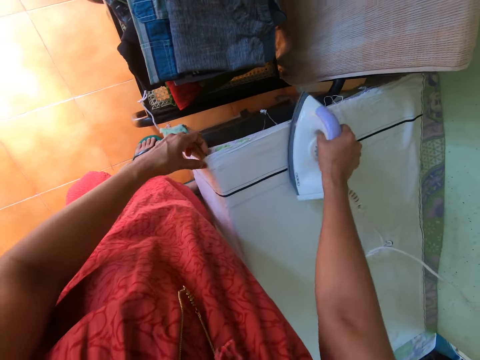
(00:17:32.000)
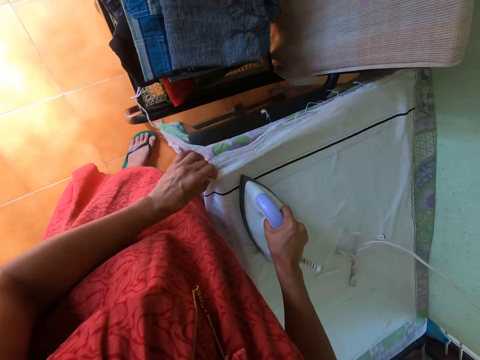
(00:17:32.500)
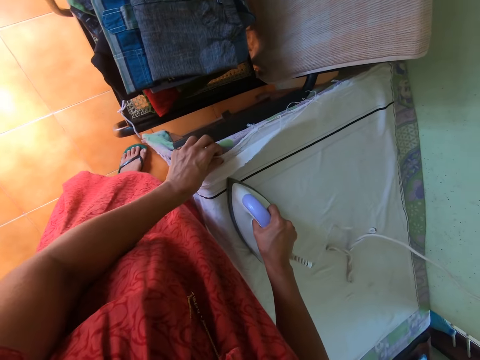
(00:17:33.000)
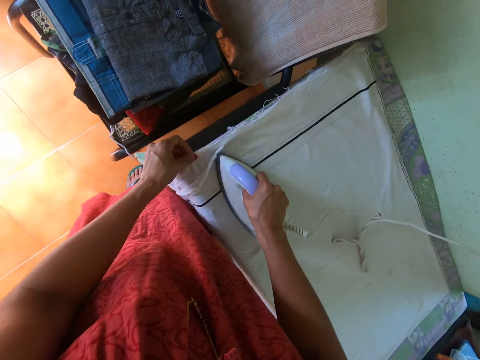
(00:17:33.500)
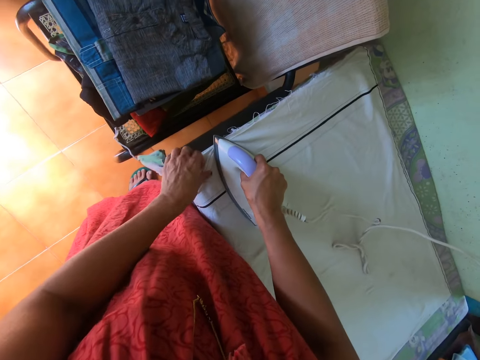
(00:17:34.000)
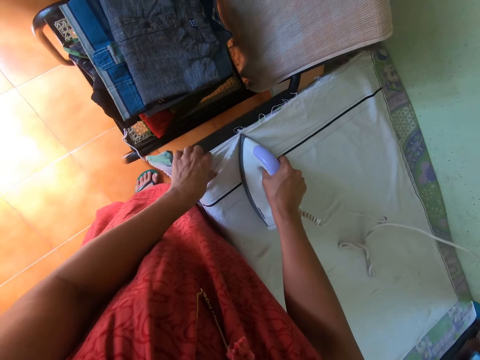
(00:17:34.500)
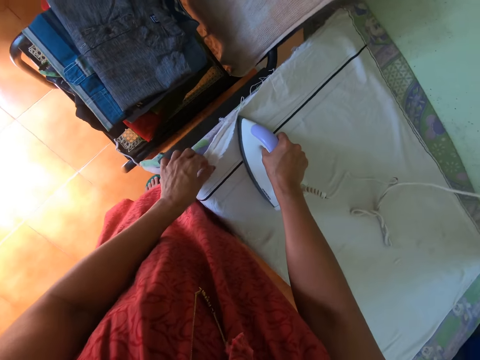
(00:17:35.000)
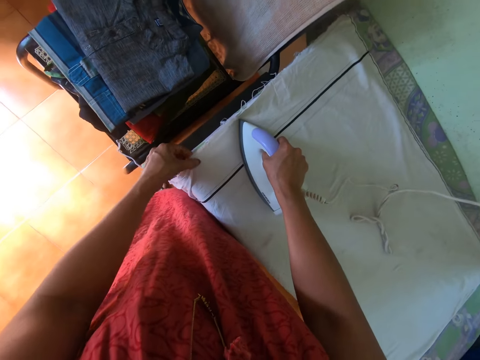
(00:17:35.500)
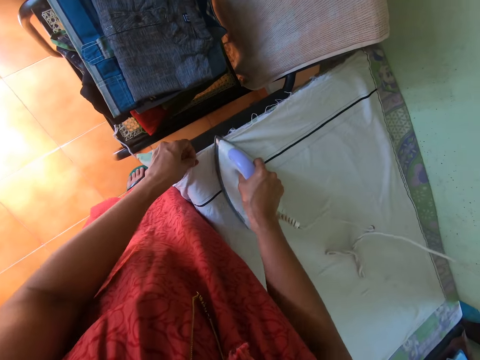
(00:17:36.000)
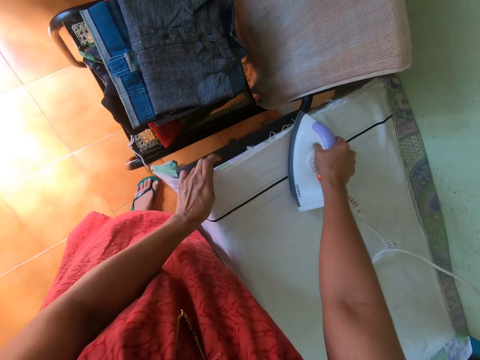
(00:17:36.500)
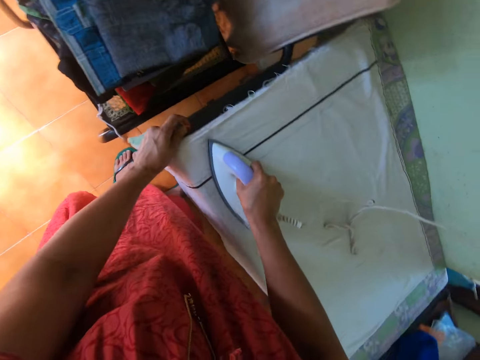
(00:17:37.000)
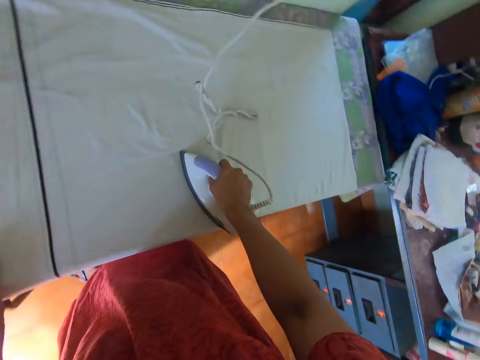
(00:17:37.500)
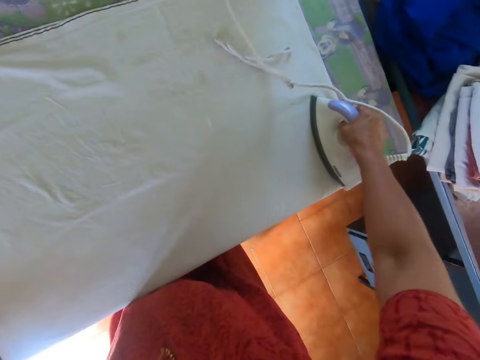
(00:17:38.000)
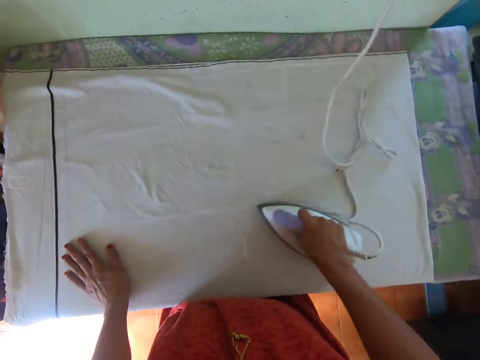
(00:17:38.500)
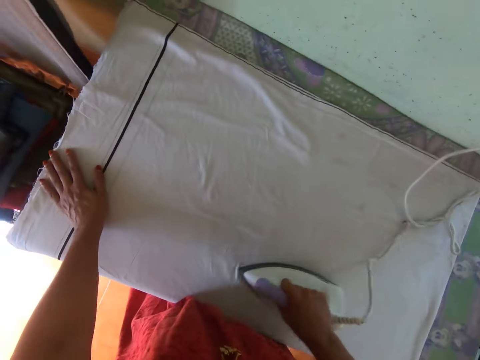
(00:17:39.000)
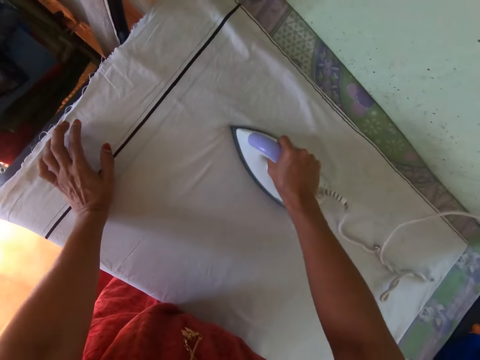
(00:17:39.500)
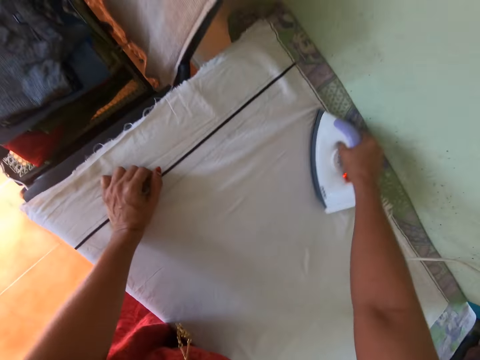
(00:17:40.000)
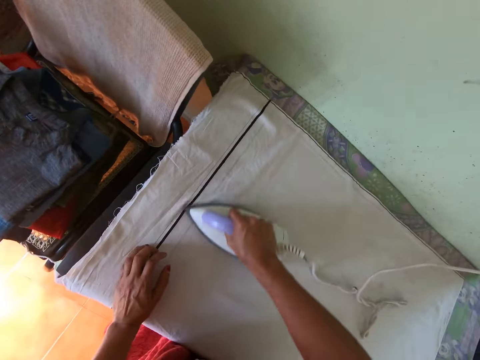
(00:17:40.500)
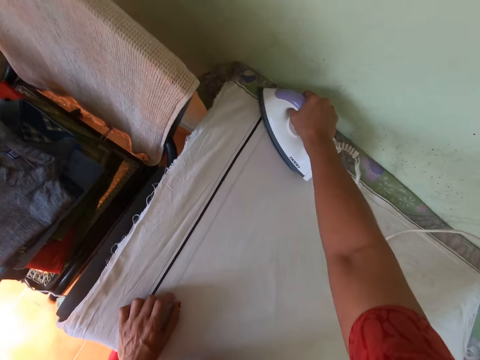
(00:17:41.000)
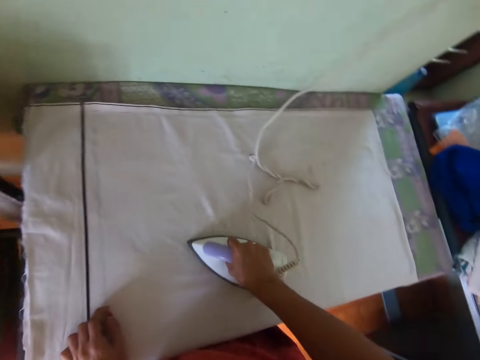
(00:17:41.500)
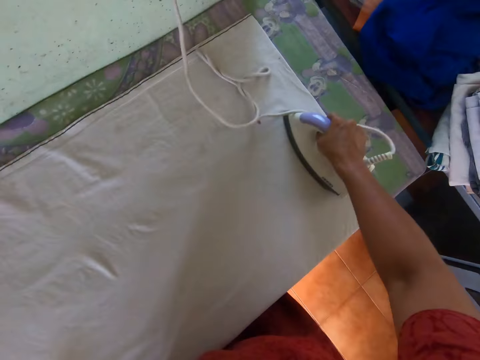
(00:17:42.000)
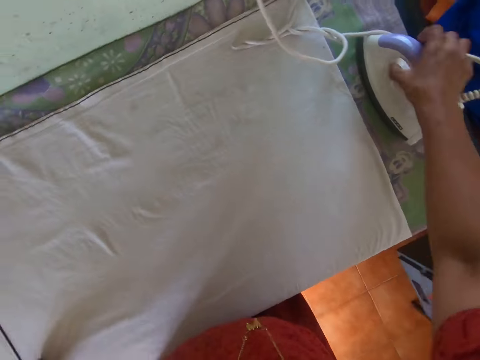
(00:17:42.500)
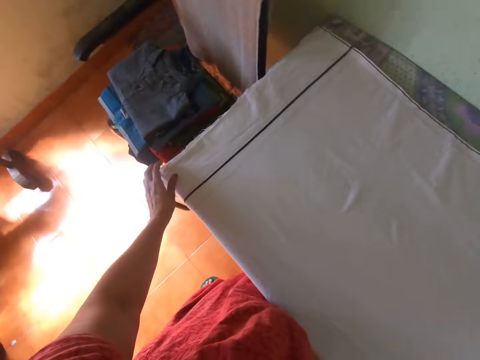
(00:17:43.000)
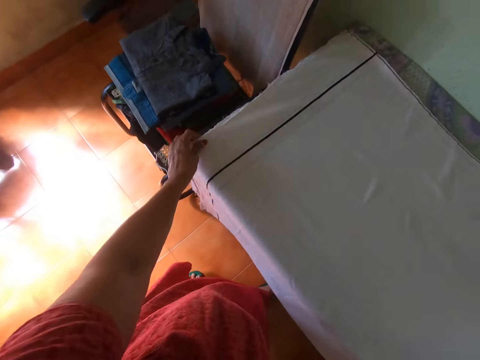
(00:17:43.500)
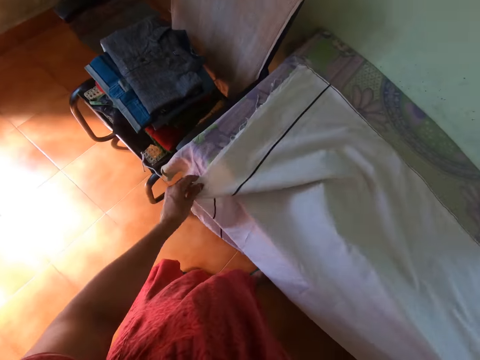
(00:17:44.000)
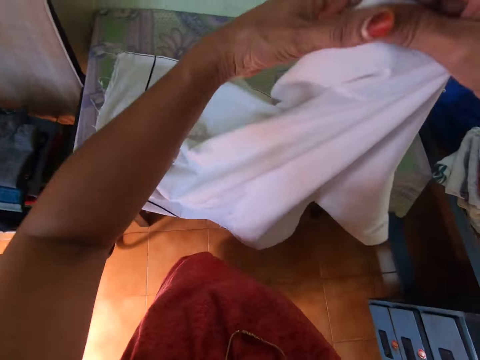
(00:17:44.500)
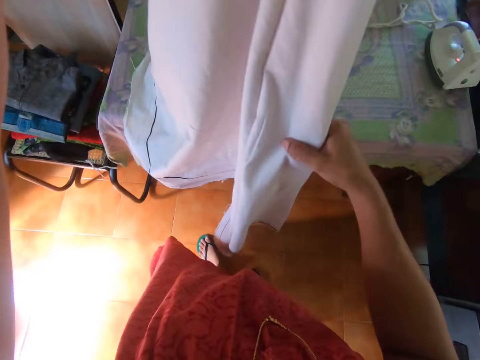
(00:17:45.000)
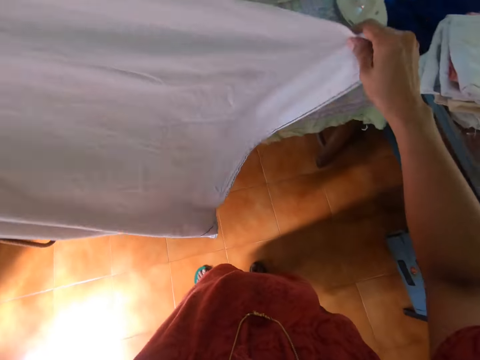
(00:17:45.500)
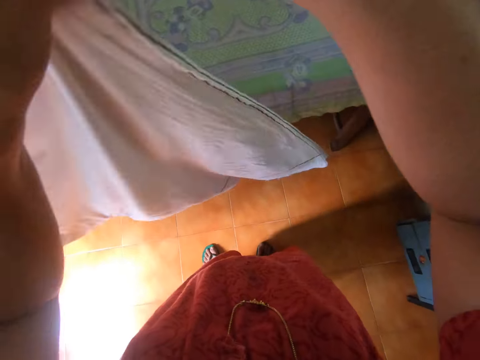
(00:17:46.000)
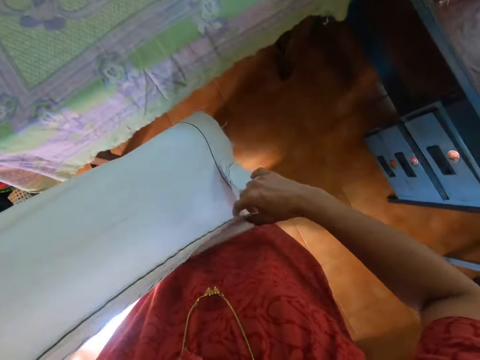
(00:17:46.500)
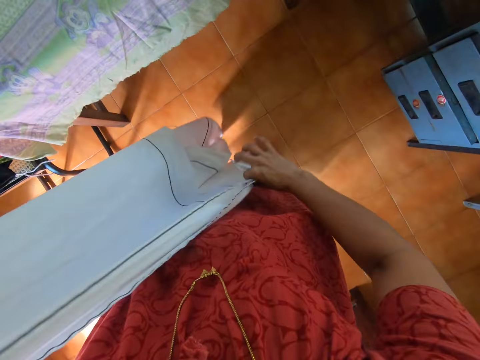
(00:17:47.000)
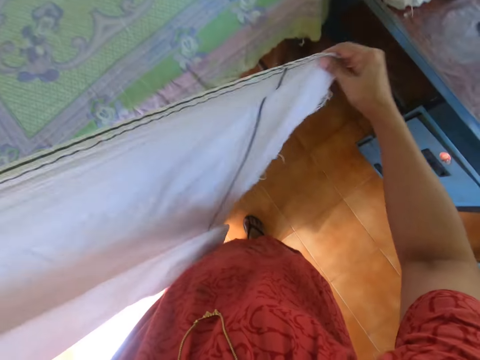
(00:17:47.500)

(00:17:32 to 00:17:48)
The camera wearer adjusts the linen. He irons the linen. He drops the iron on the table with his right hand. He picks the cloth from the table with both hands. He holds the cloth with both hands. He turns the linen.

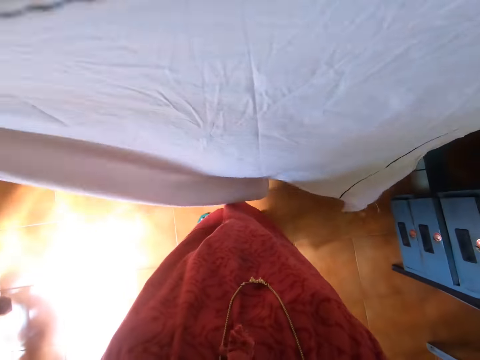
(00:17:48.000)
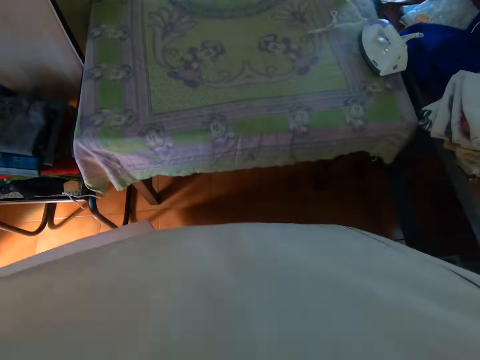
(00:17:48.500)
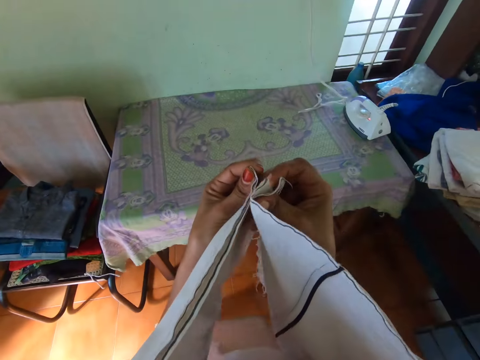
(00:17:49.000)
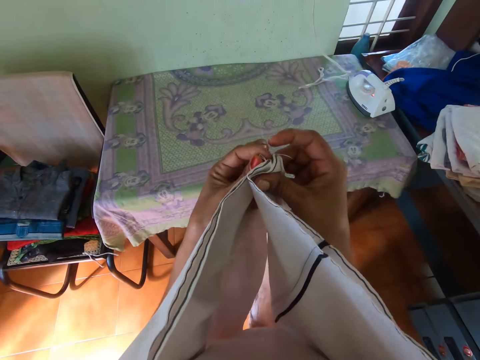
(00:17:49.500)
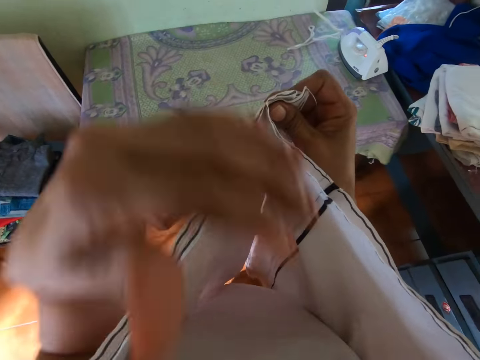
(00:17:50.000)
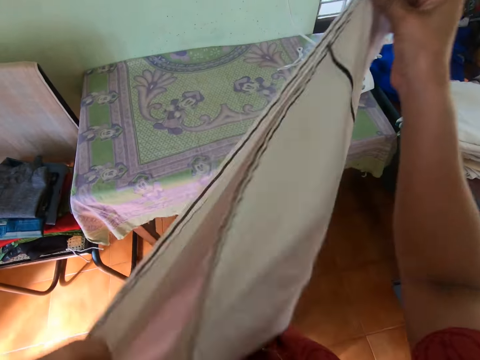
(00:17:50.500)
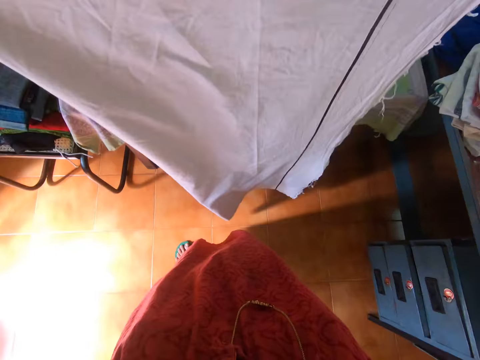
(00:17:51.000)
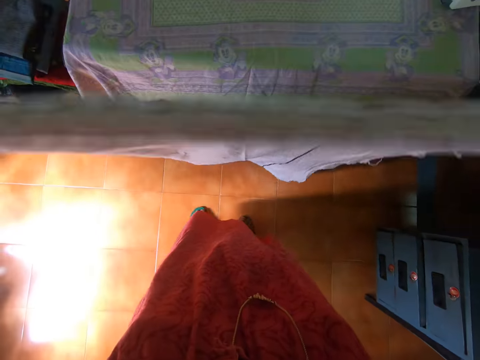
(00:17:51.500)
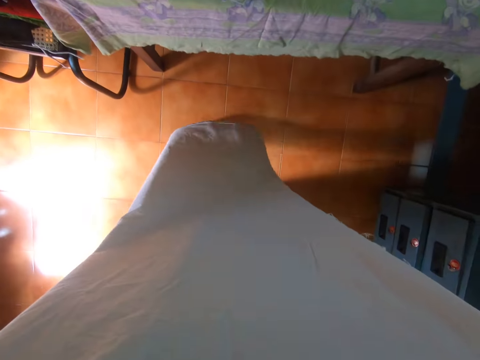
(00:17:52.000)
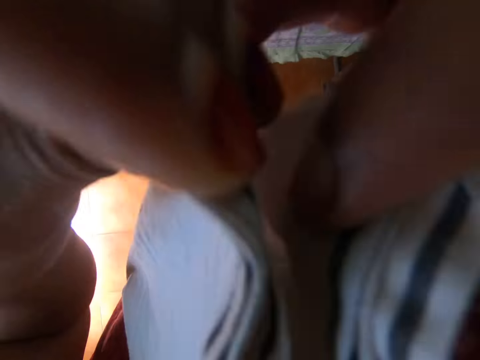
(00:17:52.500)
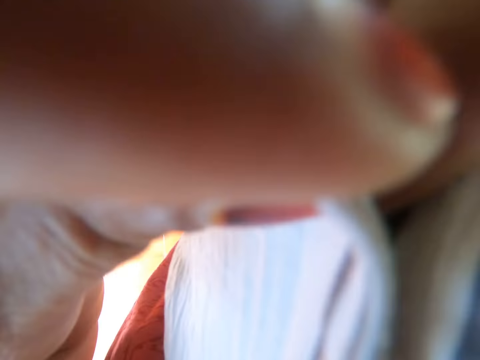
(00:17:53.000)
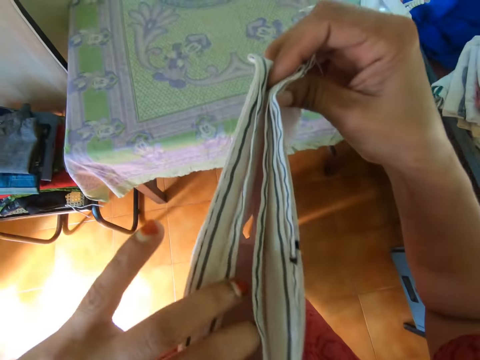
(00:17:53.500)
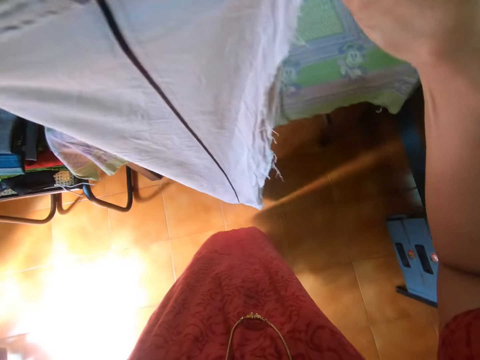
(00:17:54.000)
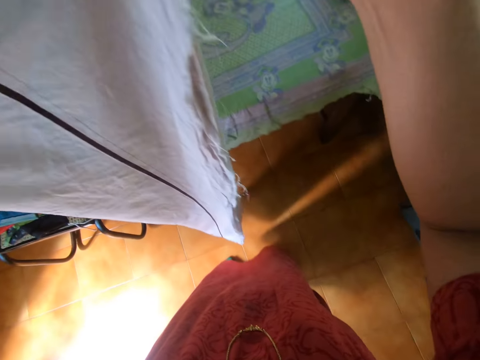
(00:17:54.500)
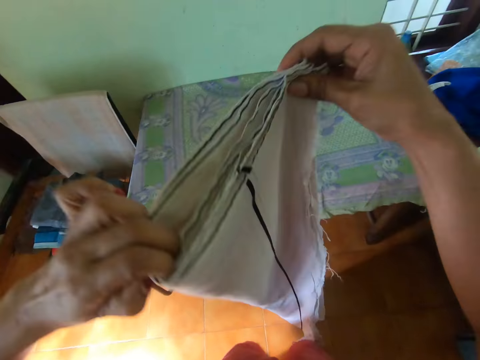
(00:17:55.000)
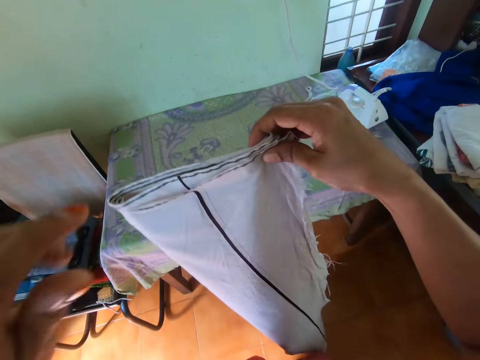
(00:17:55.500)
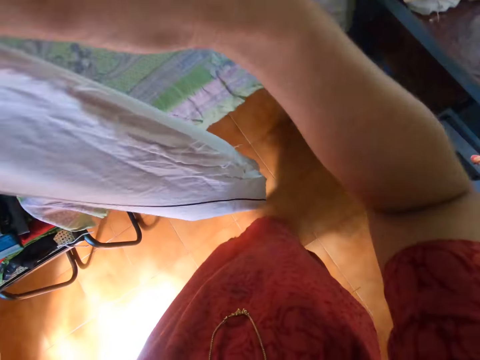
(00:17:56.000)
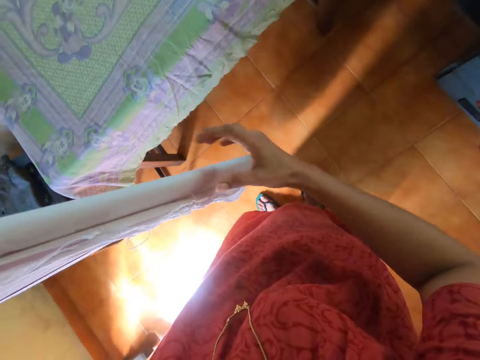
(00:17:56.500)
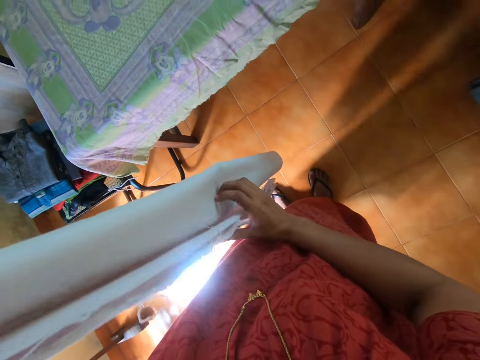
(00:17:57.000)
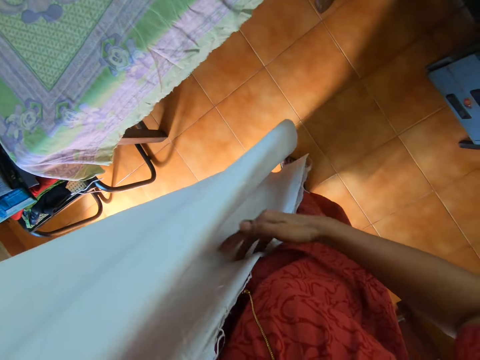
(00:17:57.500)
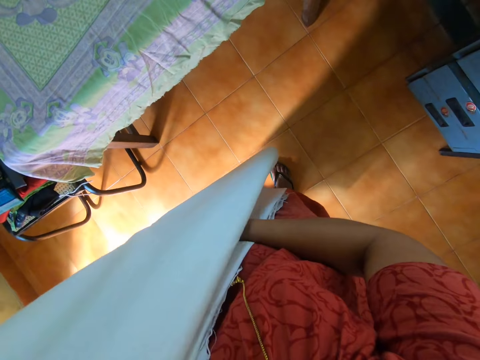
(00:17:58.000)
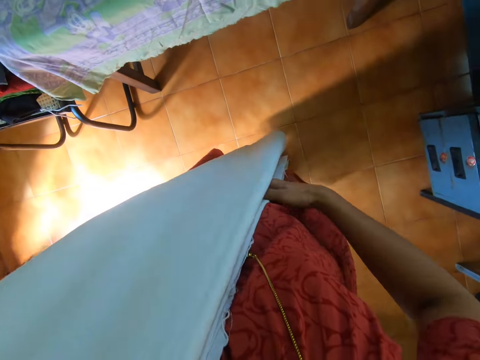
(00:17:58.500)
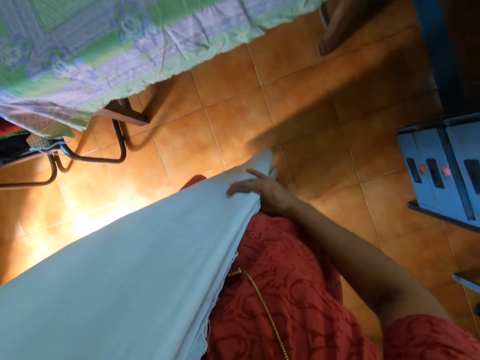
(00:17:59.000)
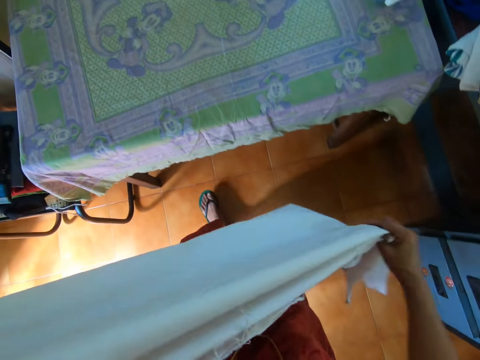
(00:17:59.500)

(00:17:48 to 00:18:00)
The camera wearer folds the cloth with both hands.
